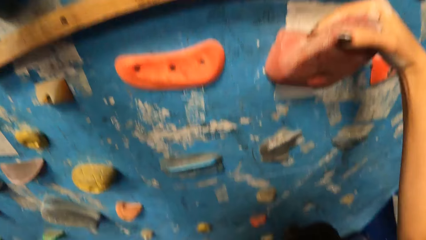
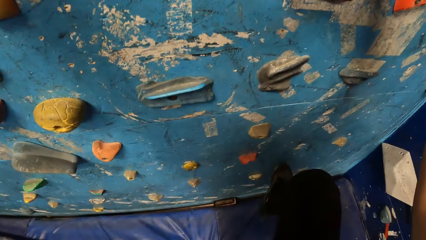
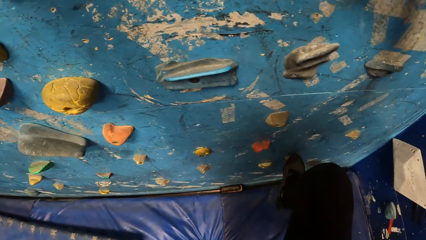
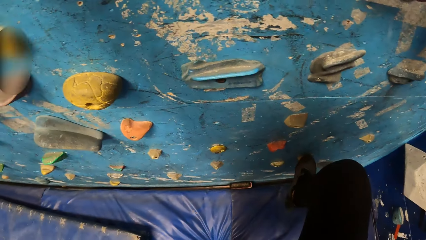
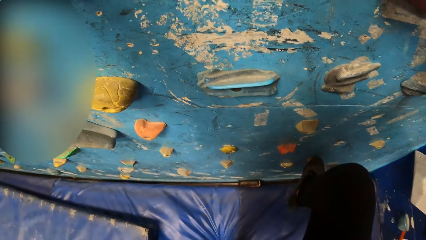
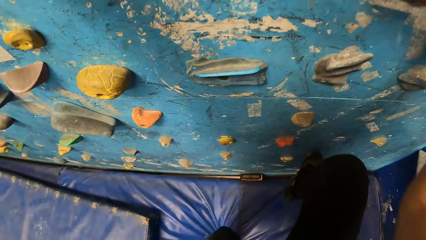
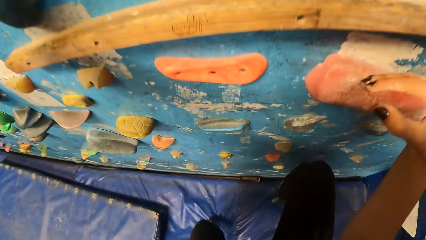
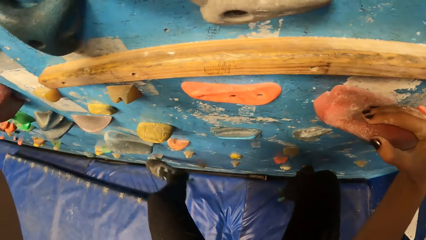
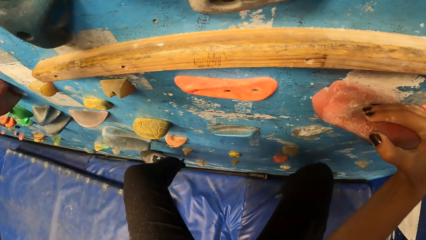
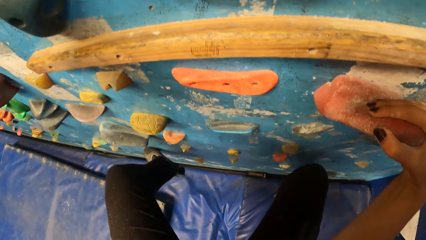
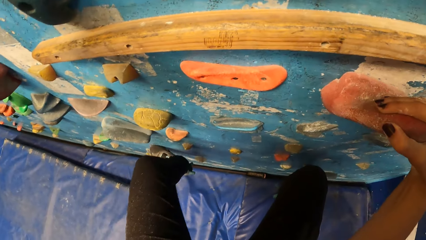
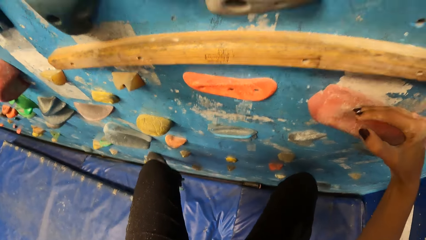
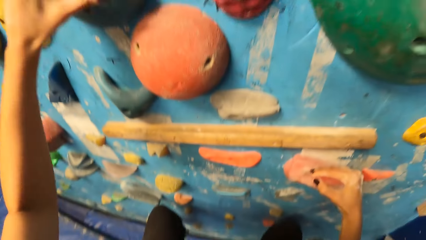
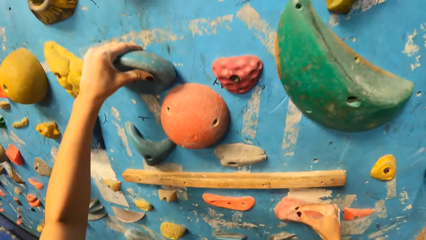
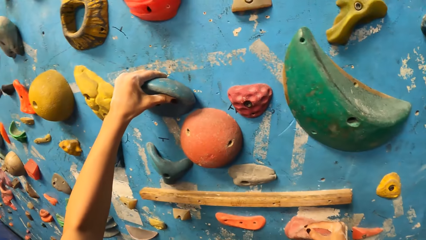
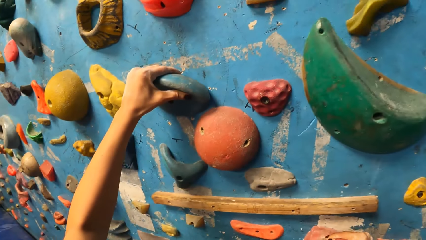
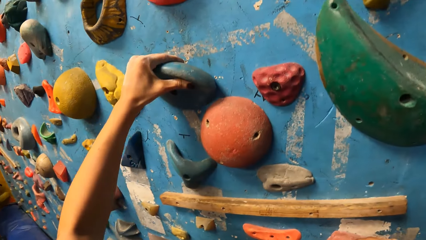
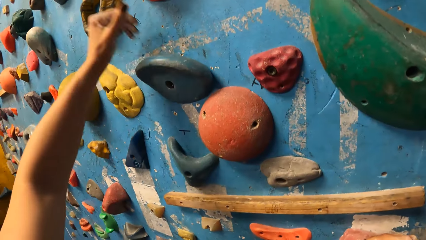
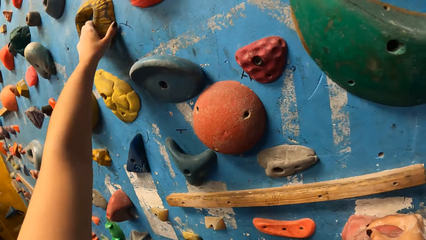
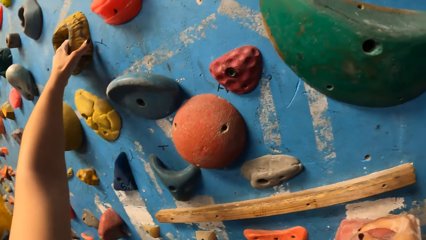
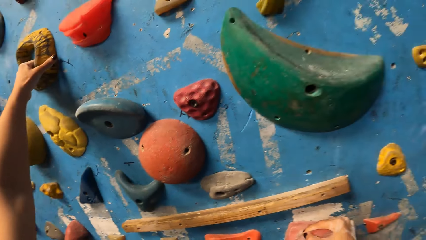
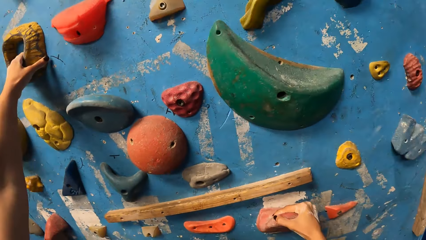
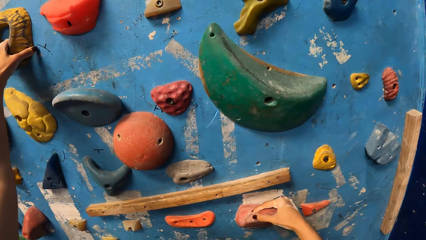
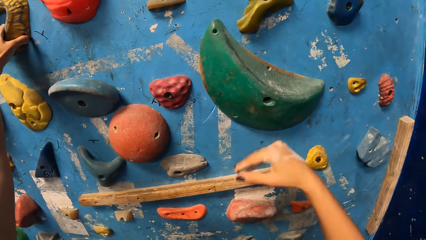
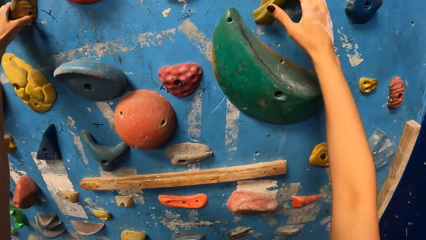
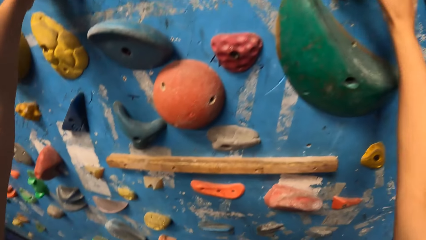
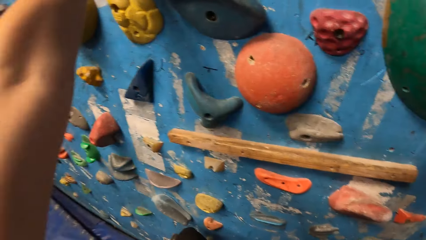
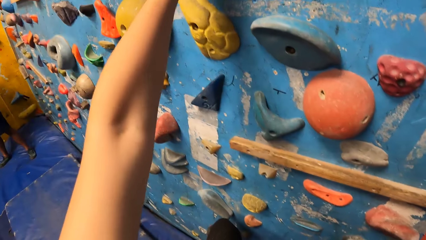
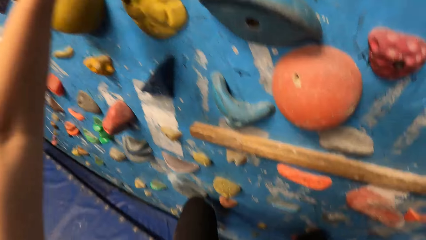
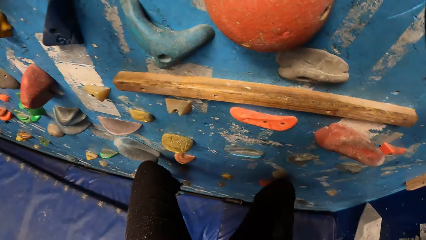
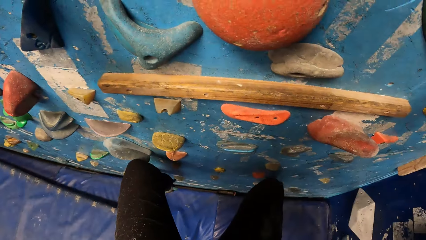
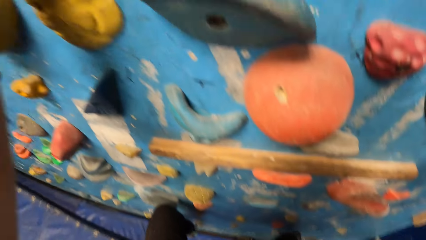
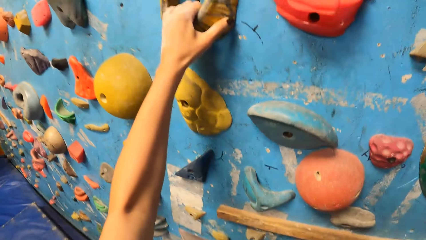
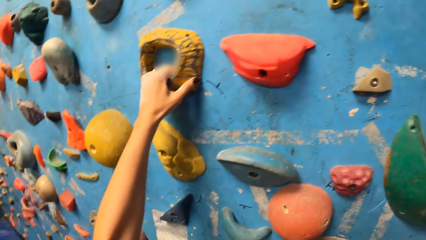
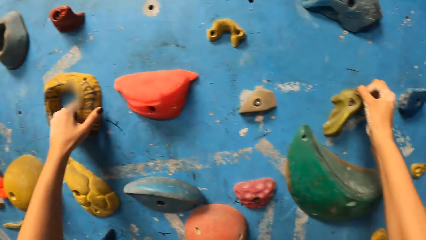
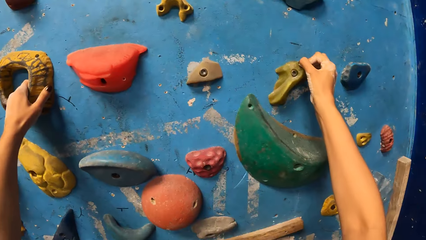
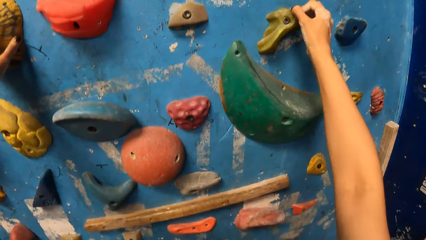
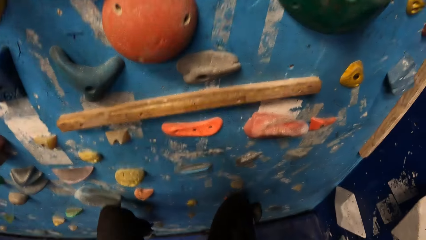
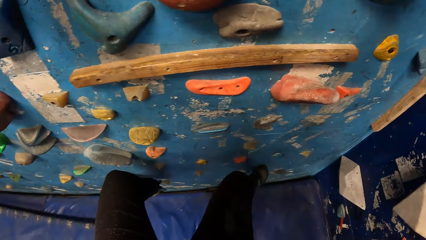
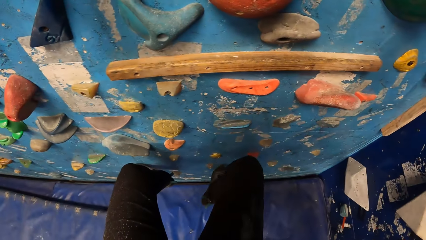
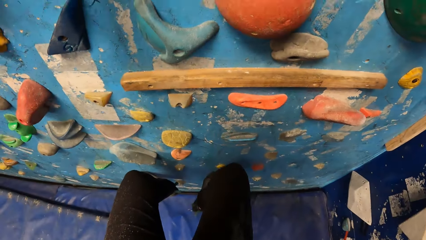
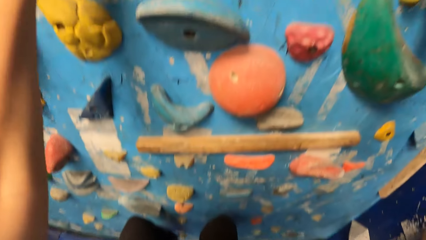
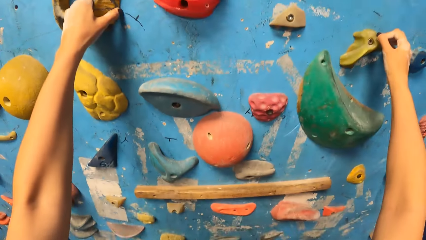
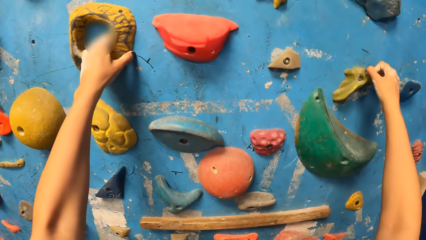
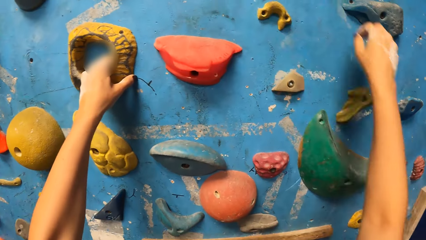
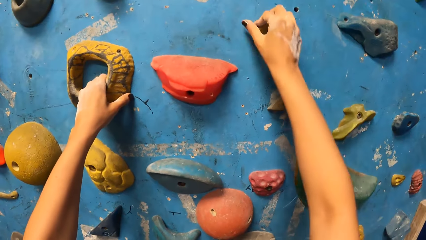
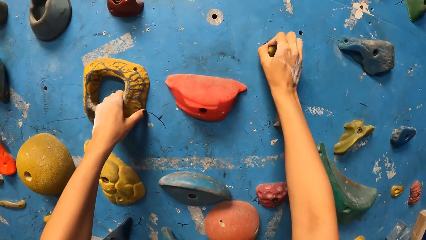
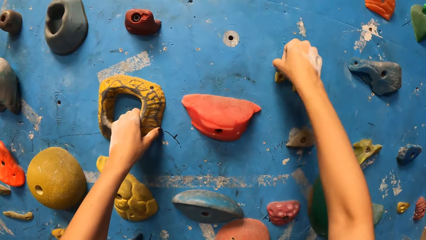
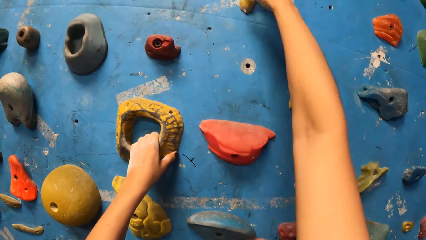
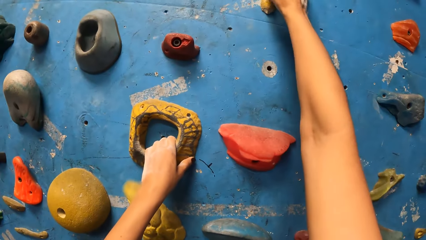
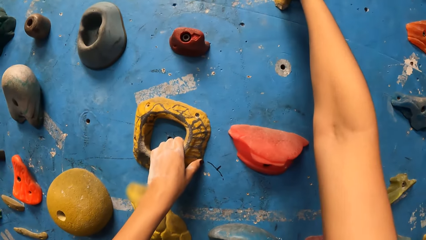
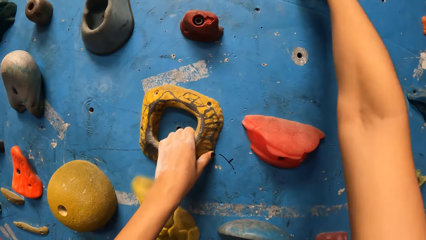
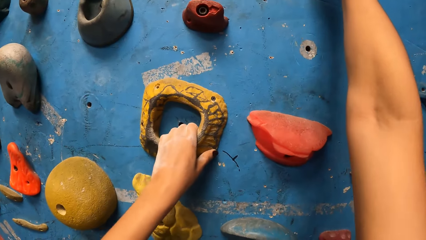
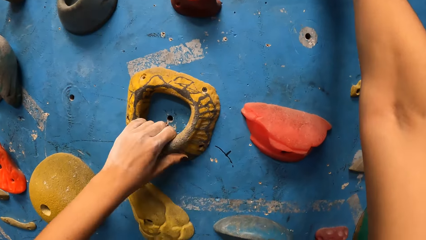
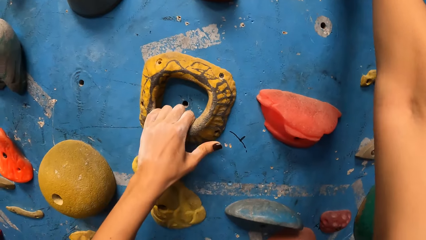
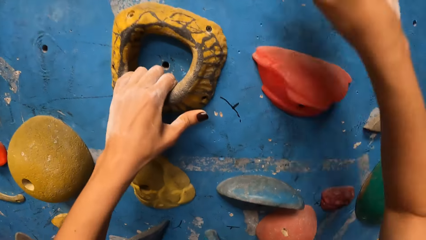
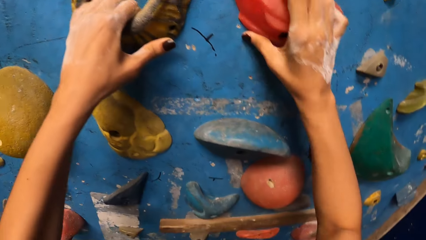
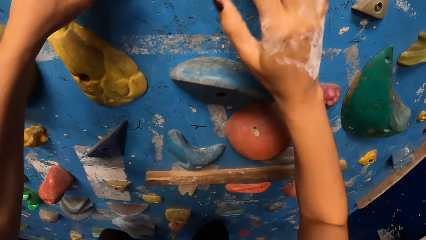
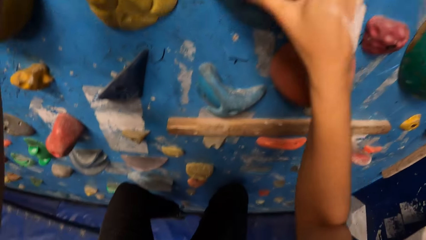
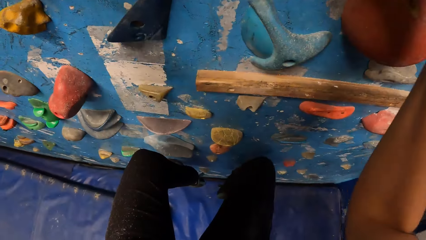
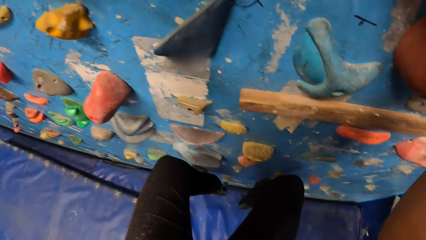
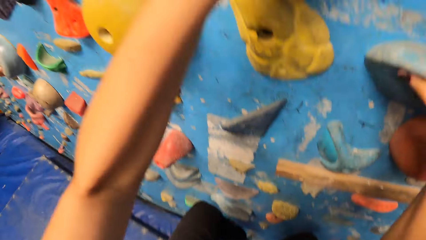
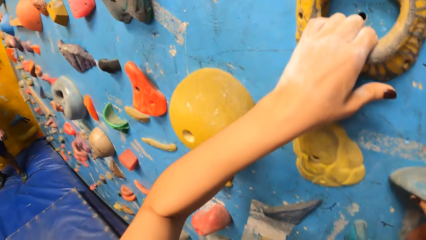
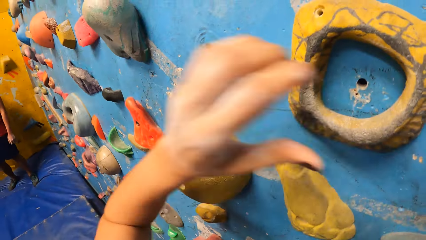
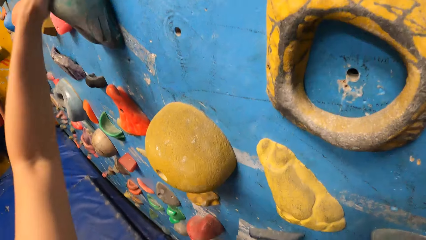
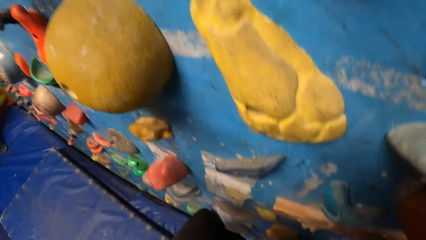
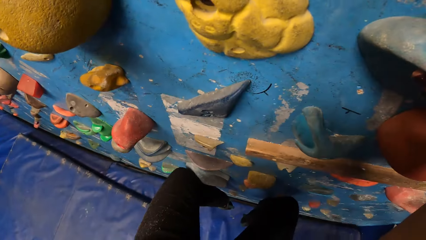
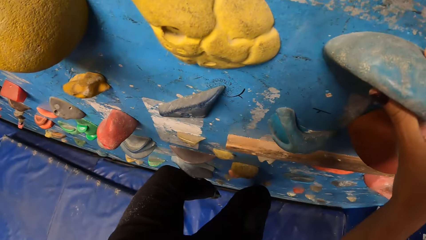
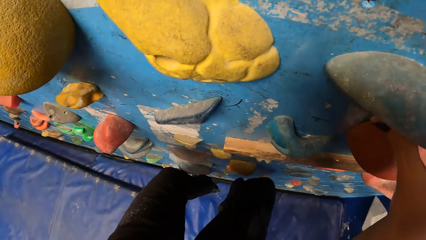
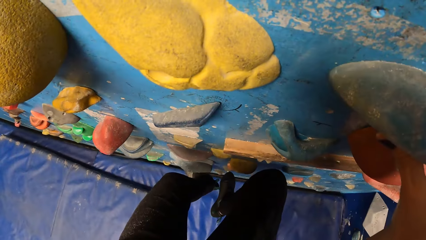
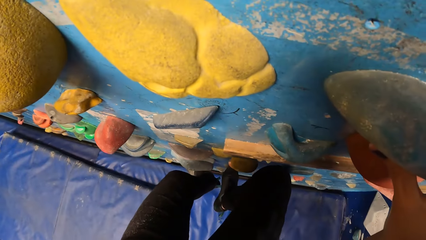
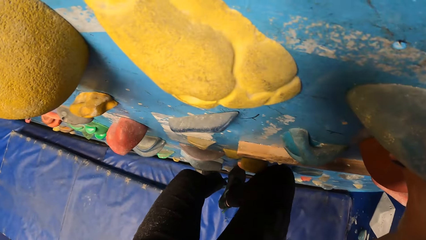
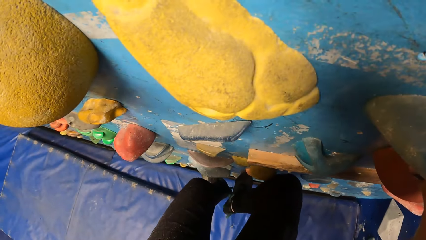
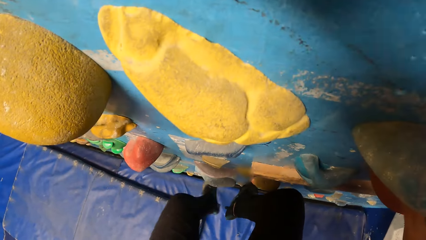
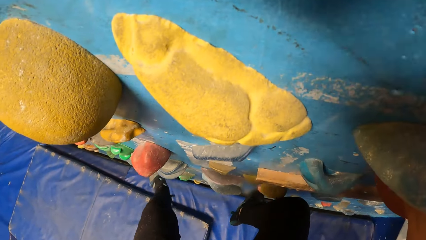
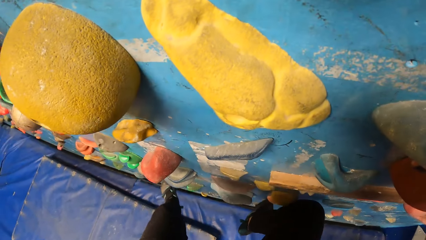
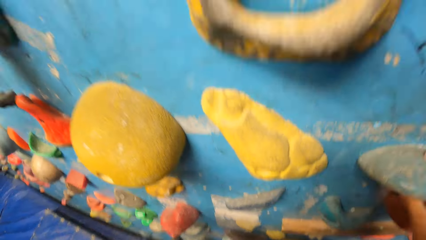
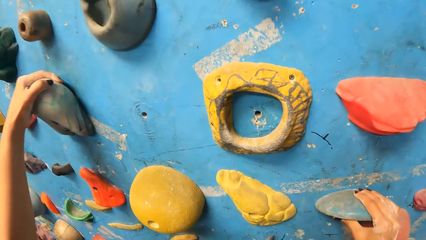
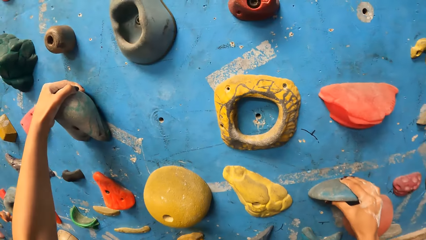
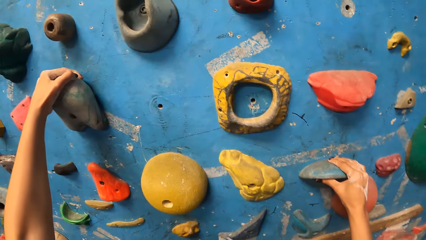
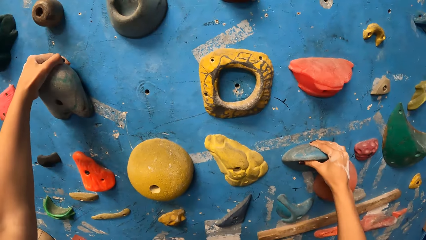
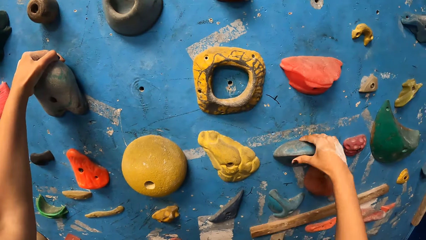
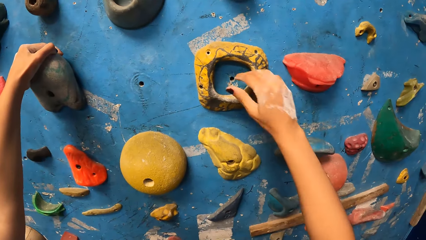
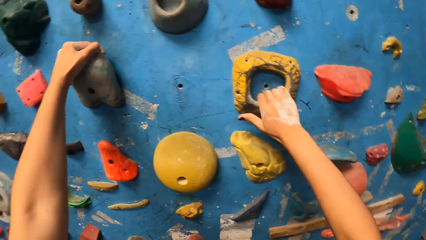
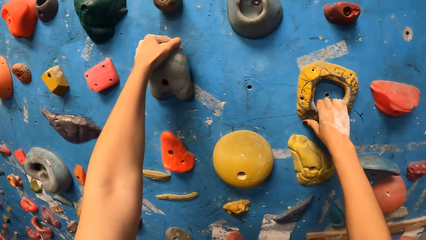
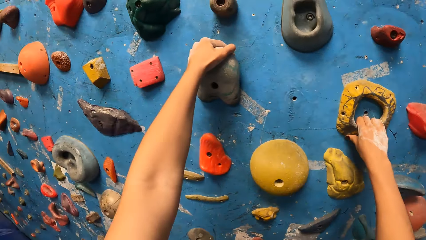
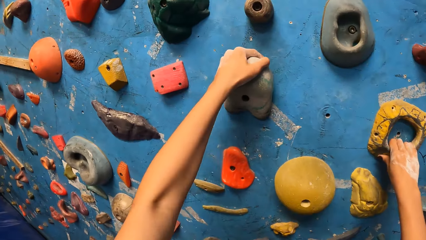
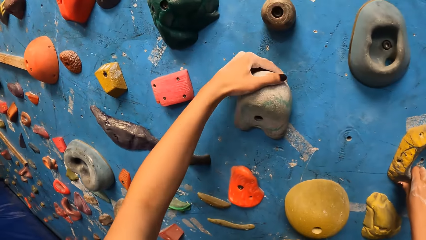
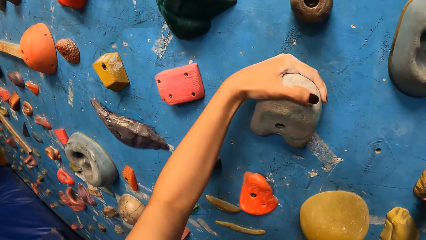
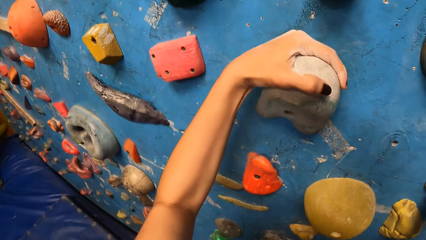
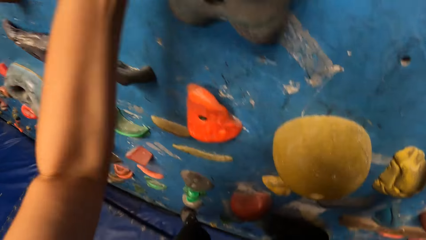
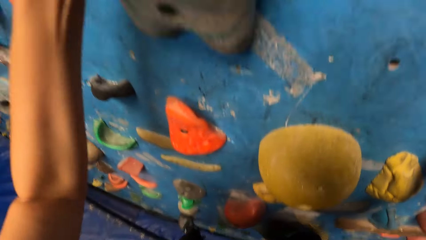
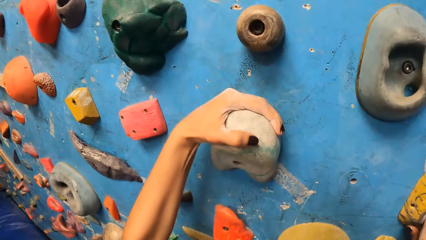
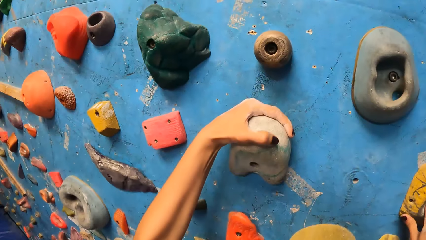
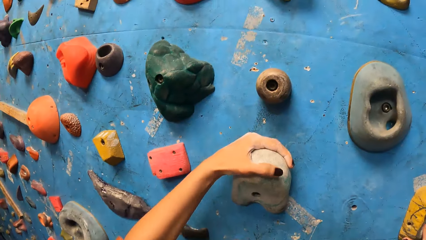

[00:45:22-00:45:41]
The camera wearer places a hand on the rock. They place a leg on the rock. They place a hand on the rock. They place a hand on the rock again. They place a leg on the rock. They place a hand on the rock. They place a hand on the rock repeatedly. They place a leg on the rock. They place a leg on the rock again. They place a hand on the rock.
